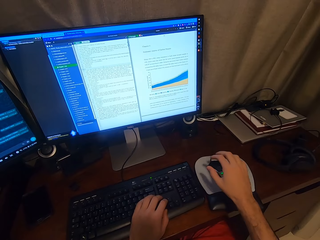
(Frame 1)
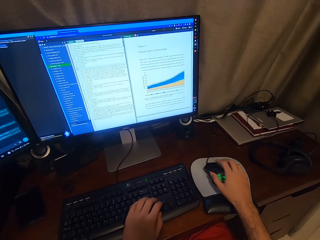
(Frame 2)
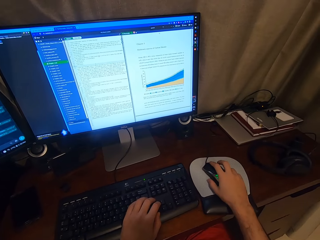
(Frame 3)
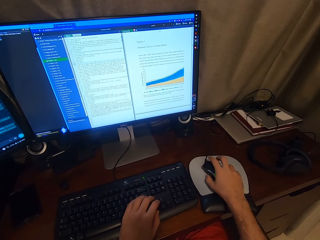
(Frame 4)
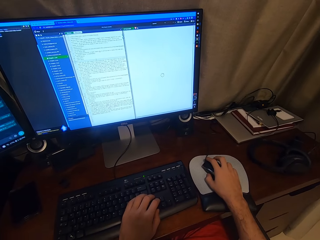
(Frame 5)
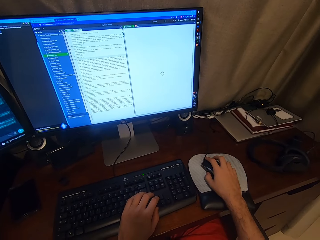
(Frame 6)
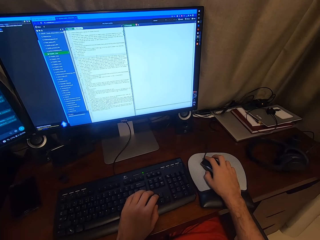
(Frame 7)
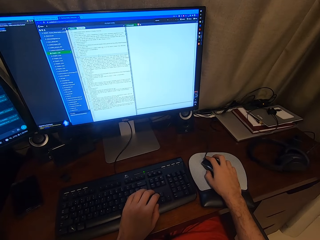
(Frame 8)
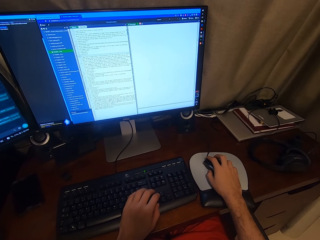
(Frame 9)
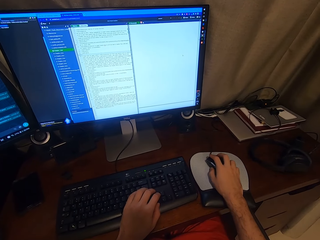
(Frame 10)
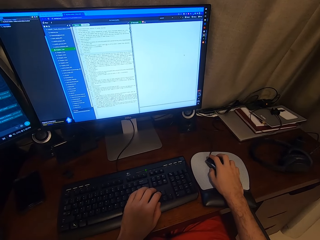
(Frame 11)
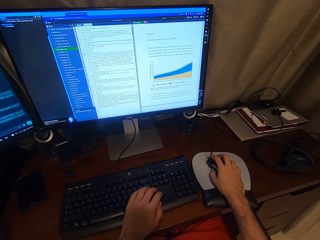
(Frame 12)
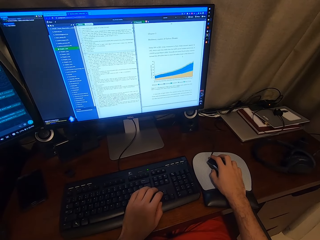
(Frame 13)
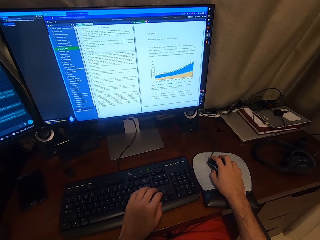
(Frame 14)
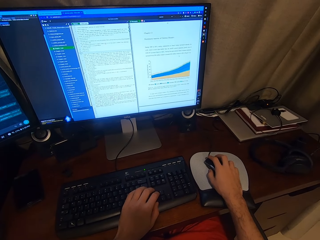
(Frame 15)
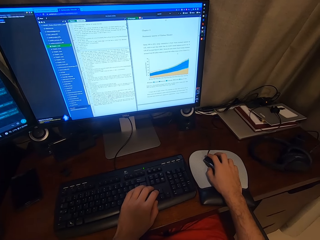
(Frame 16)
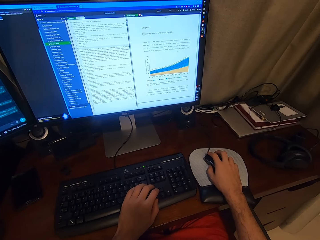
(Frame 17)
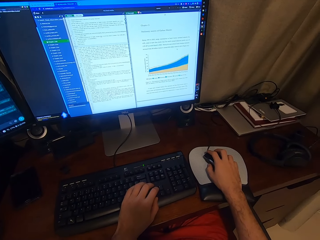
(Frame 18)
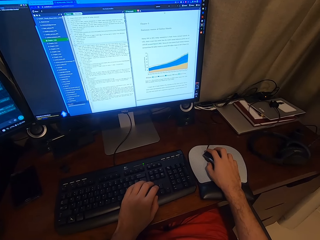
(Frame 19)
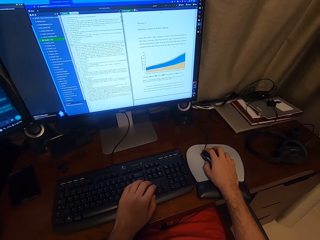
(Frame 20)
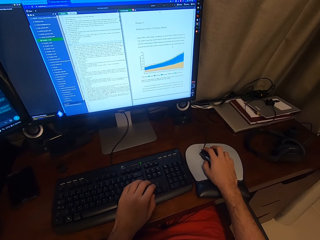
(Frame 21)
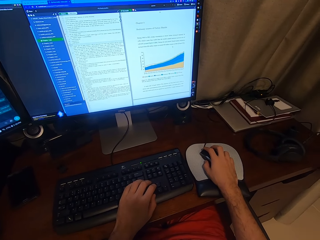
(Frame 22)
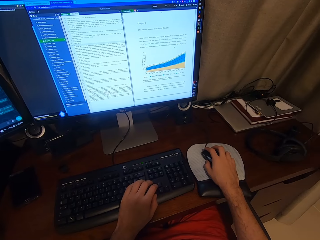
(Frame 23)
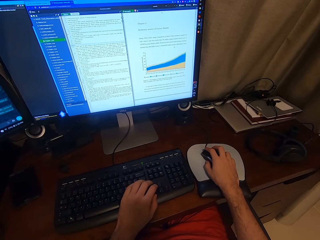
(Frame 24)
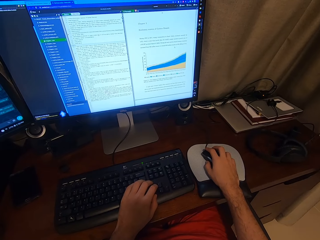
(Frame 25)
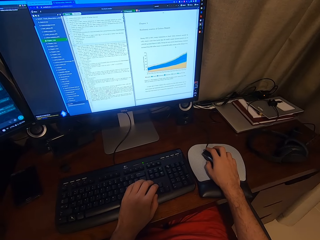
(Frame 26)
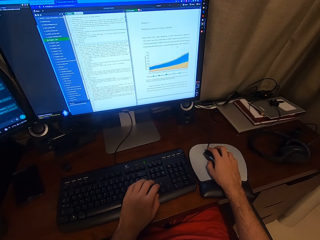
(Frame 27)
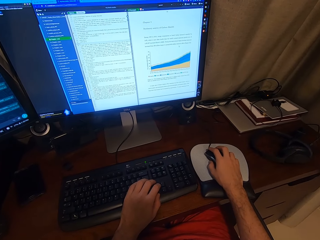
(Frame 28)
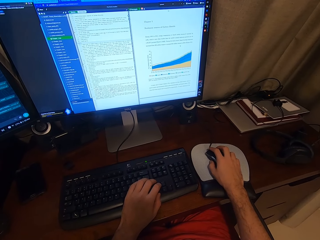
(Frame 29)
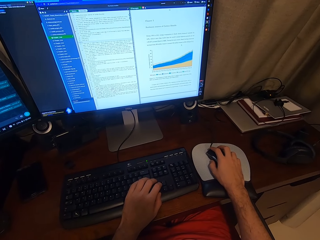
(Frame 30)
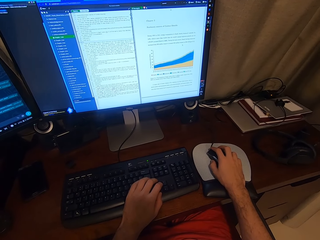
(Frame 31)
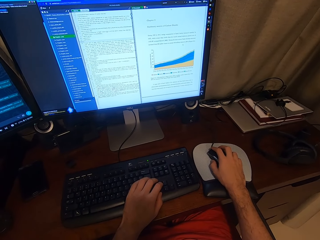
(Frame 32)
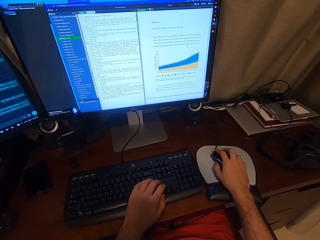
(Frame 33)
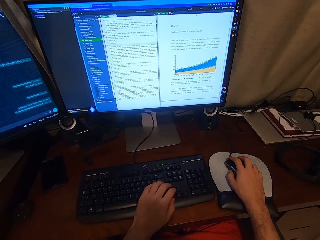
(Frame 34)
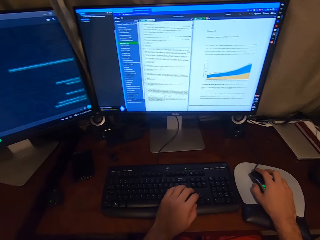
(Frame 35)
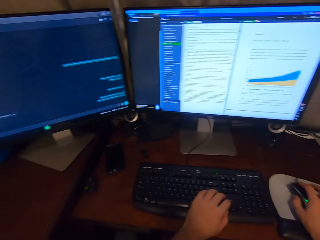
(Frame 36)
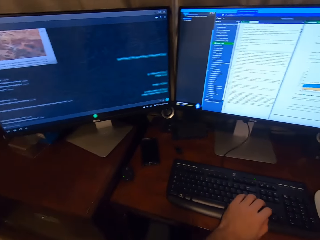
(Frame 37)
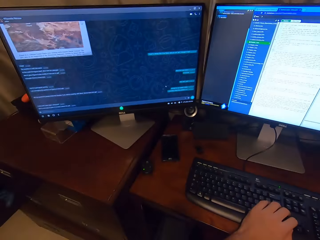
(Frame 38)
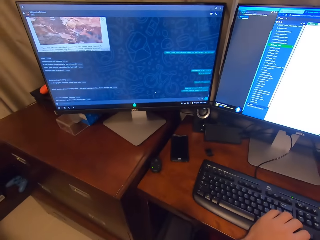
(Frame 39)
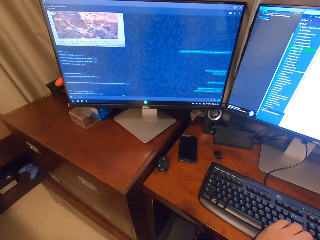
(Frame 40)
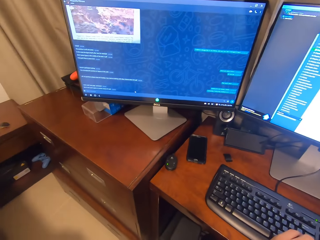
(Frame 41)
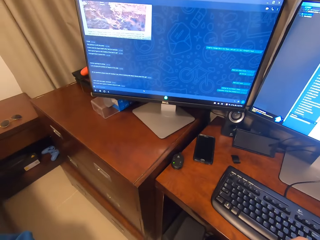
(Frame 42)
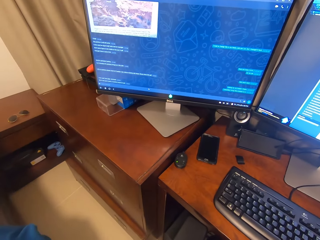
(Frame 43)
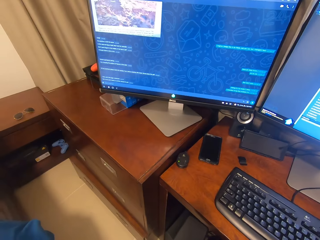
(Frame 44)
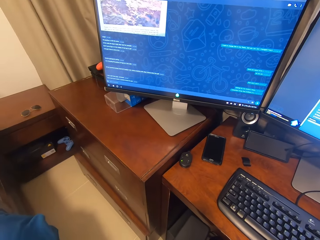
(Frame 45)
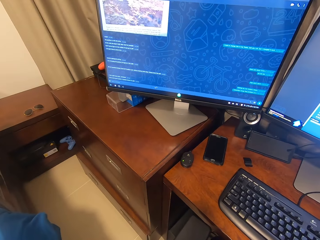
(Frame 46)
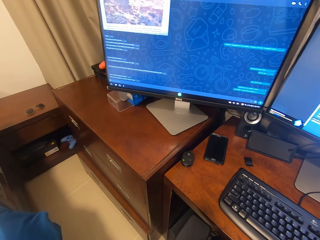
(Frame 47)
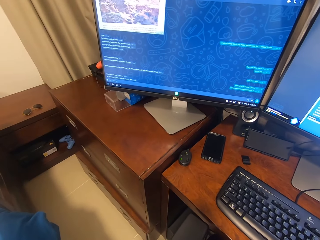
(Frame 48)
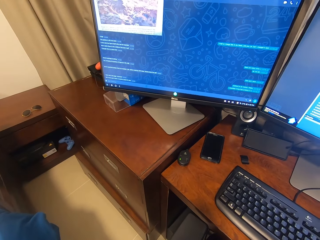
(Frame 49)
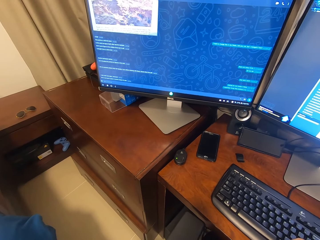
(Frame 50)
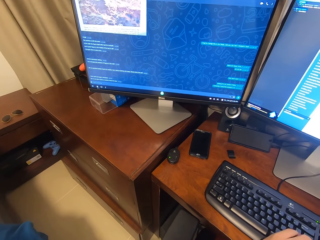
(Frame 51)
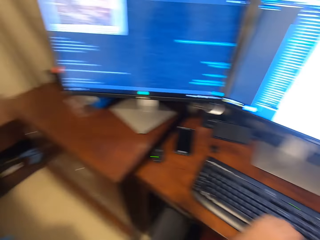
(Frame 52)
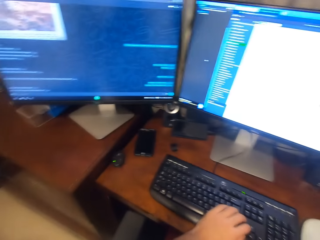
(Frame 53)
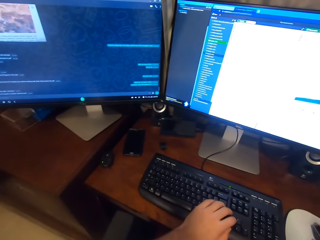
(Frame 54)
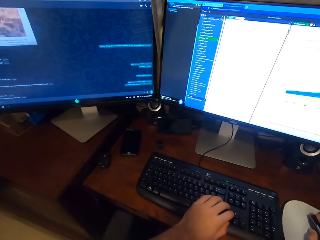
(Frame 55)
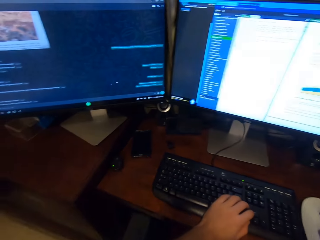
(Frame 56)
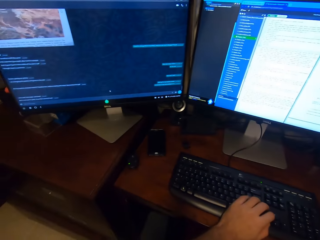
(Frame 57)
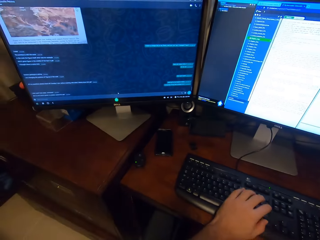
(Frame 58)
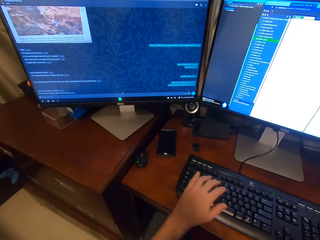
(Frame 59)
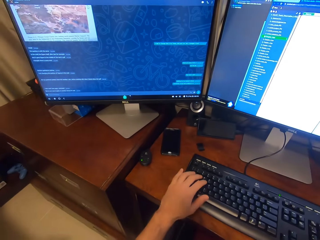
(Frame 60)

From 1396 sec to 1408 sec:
The camera wearer holds the USB mouse attached to the desktop computer with his right hand. He looks around the computer. He scrolls the computer.

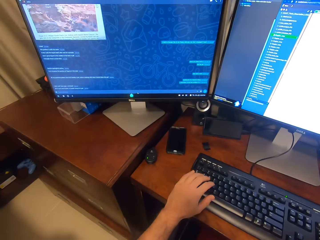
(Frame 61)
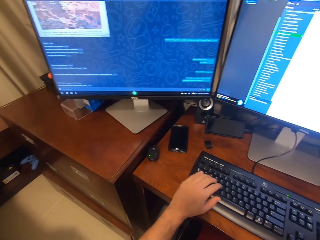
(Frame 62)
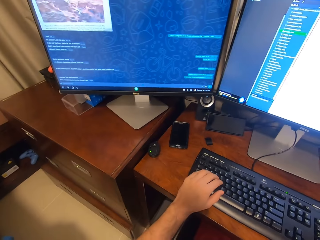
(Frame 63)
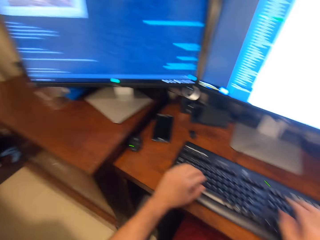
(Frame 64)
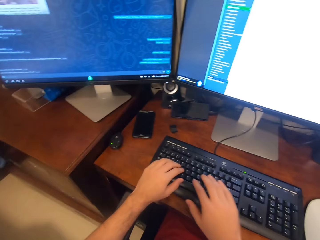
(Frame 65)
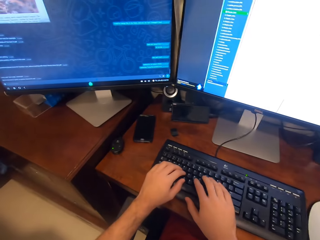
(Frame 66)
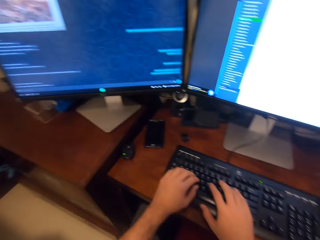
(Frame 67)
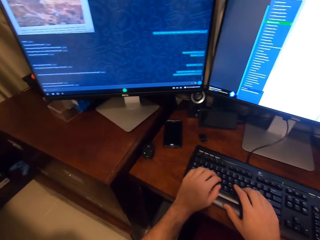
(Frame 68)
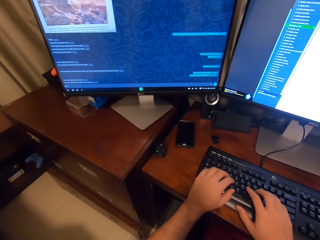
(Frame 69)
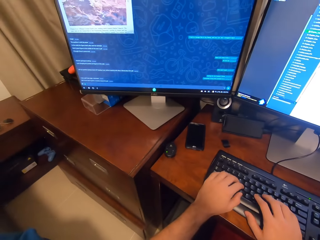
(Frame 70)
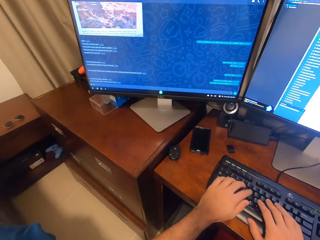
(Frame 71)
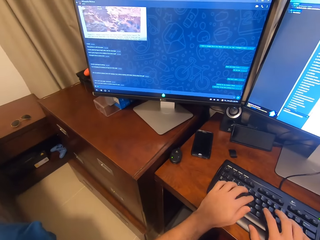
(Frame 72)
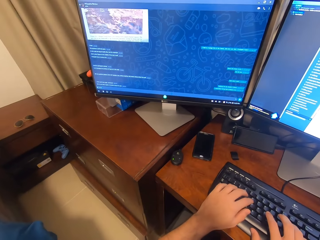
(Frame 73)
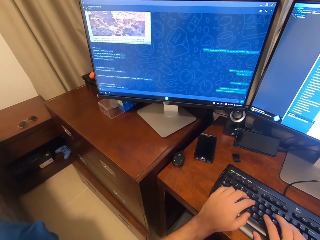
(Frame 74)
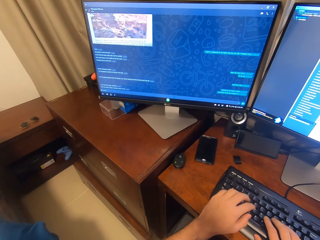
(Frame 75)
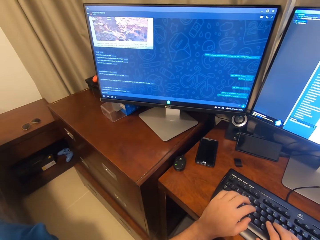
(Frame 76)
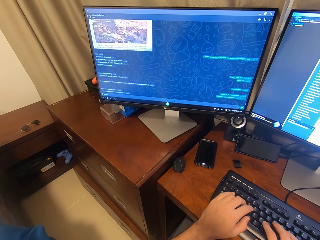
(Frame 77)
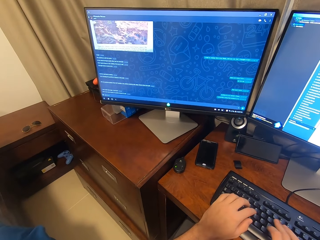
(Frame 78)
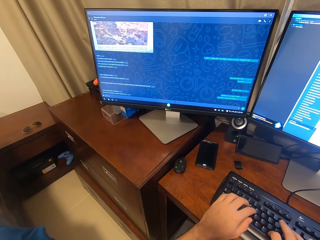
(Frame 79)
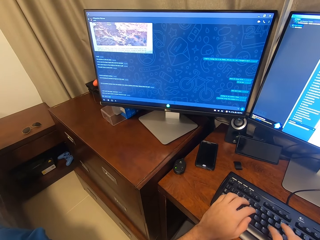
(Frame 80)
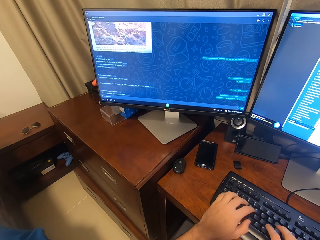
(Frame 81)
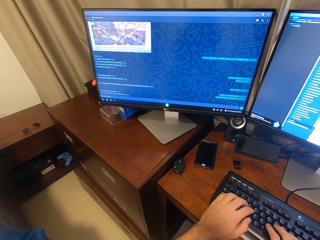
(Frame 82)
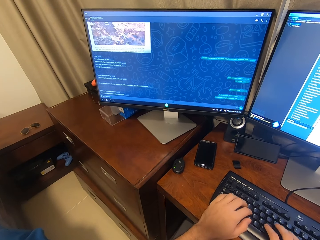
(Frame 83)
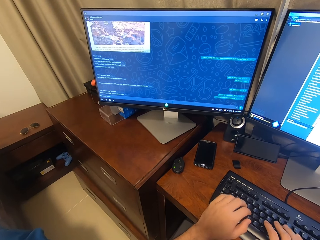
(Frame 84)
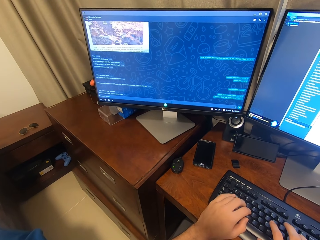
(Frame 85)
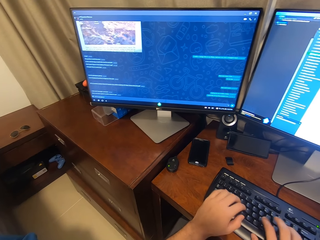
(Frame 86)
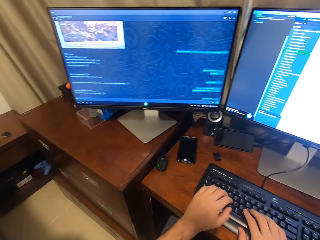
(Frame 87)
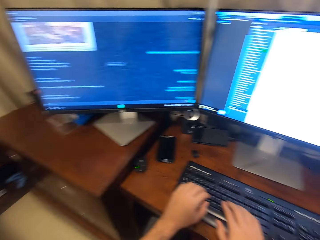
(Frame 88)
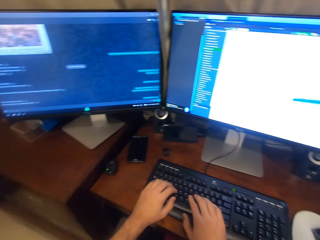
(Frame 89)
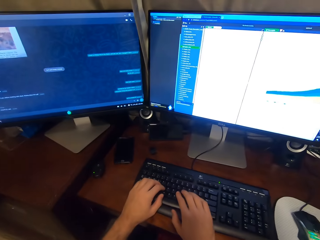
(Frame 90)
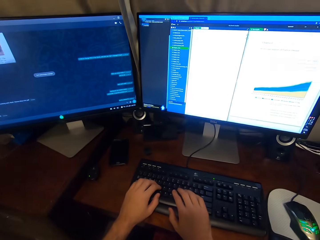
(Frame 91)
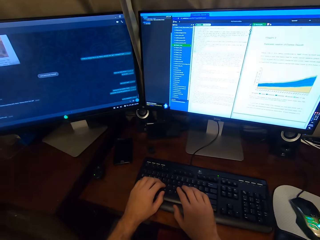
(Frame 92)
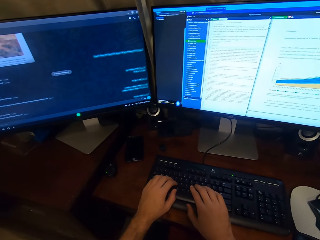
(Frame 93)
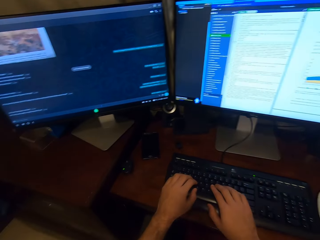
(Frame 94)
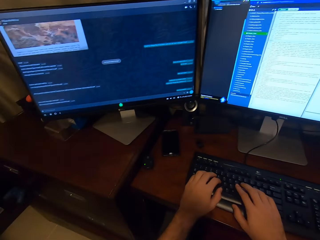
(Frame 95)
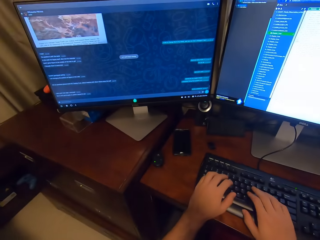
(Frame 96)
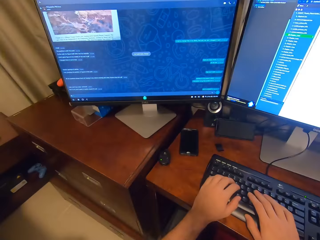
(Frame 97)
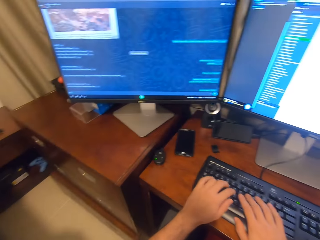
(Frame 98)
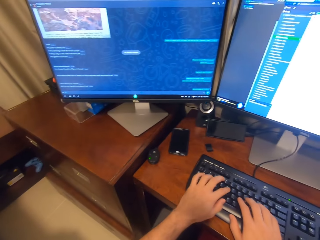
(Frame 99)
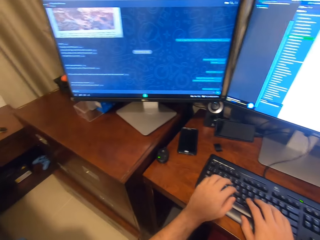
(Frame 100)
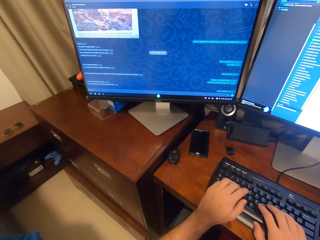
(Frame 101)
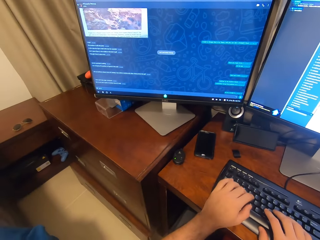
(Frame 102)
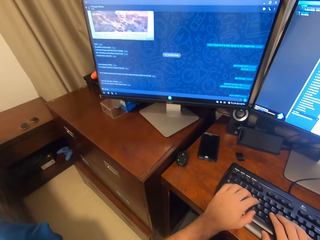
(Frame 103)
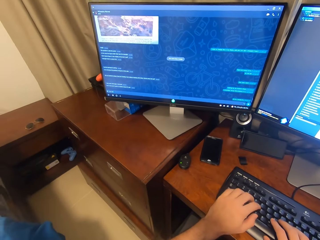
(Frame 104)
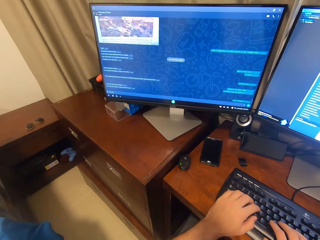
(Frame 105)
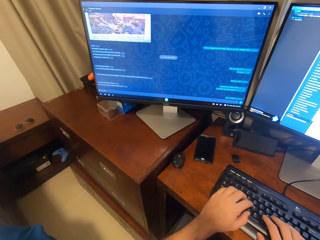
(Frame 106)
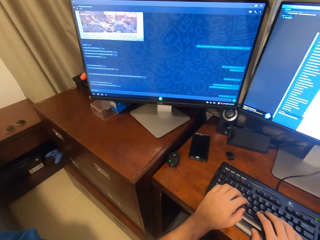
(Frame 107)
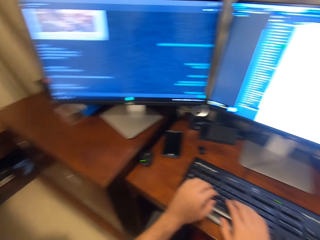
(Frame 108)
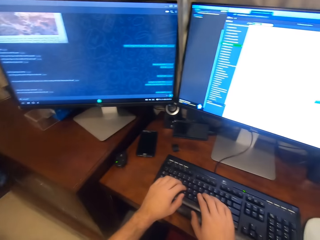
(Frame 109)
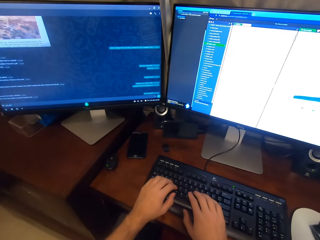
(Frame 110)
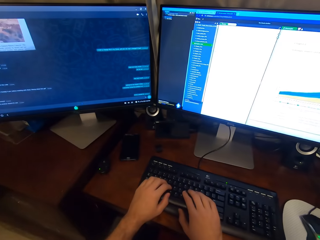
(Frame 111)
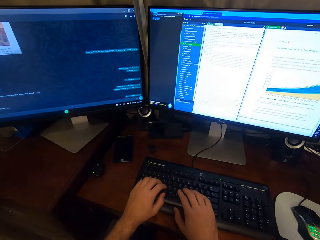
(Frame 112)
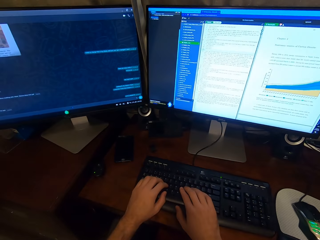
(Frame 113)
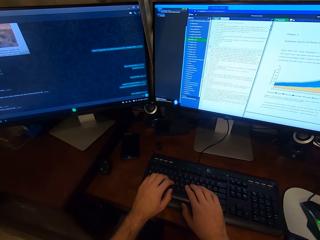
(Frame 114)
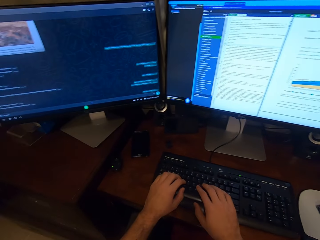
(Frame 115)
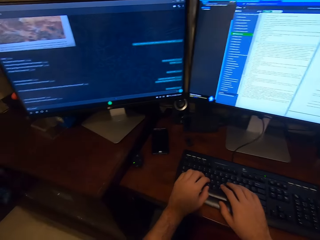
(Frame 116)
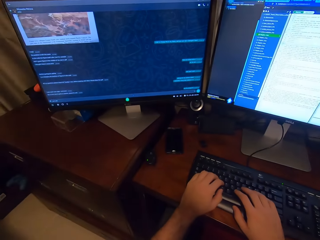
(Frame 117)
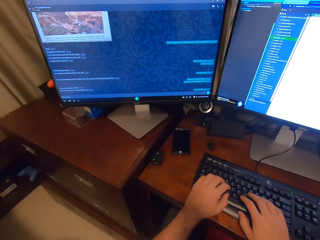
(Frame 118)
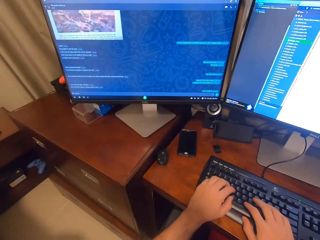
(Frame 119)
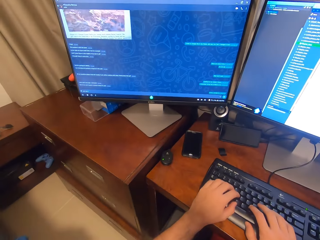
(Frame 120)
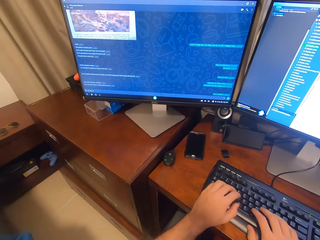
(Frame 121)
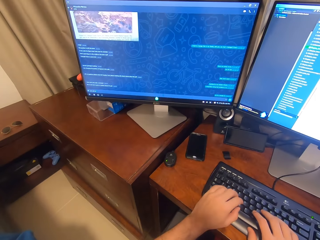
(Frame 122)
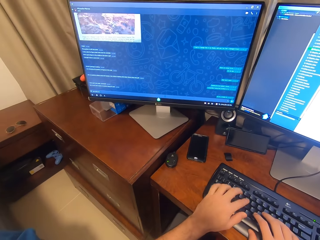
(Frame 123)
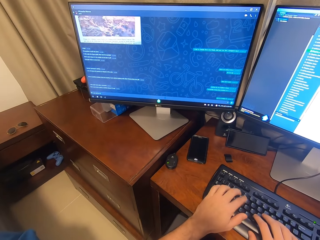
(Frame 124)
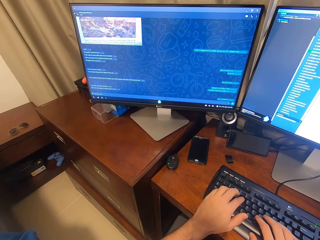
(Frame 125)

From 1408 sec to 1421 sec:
The camera wearer types on the keyboard attached to the desktop computer with his left hand. He types on the keyboard attached to the desktop computer with his hands.
